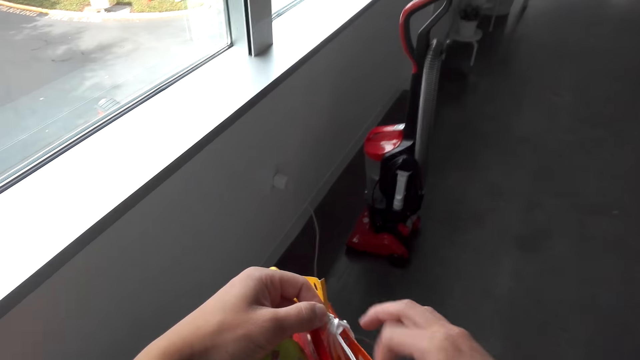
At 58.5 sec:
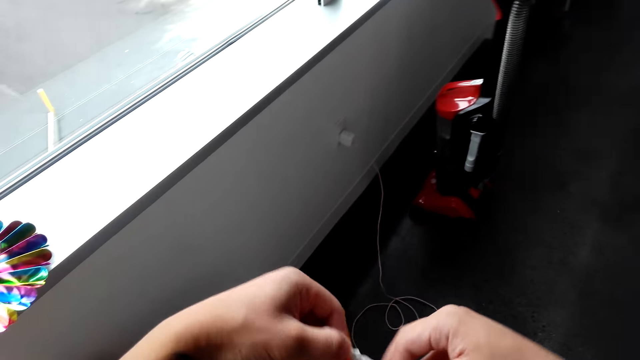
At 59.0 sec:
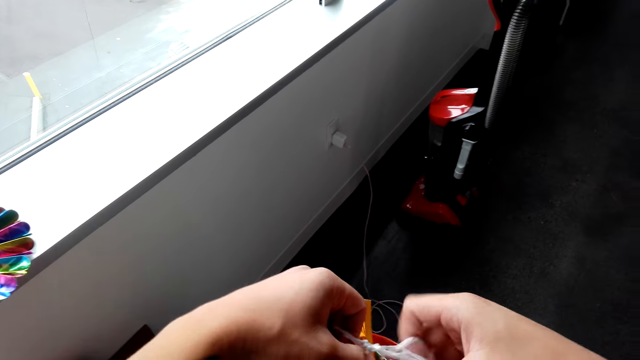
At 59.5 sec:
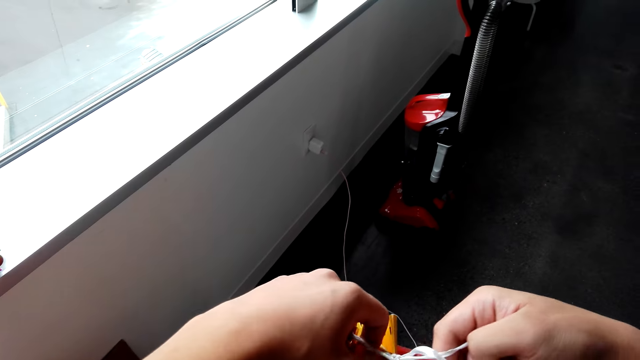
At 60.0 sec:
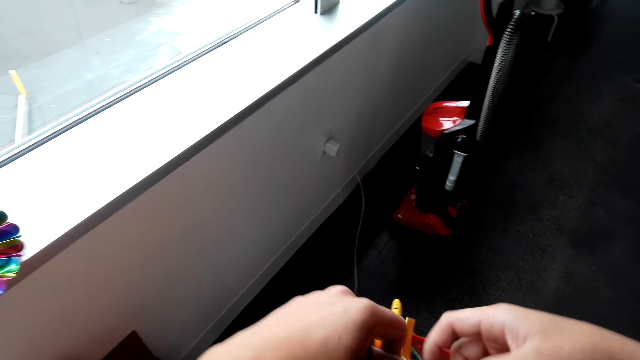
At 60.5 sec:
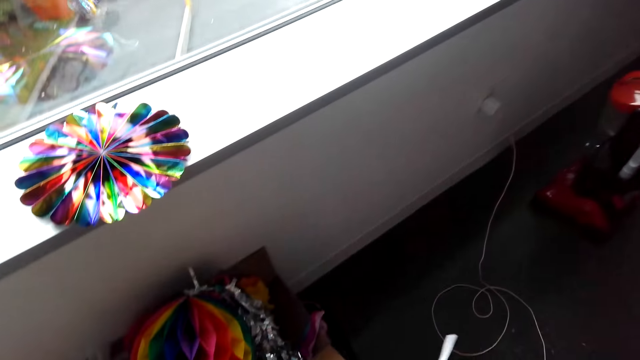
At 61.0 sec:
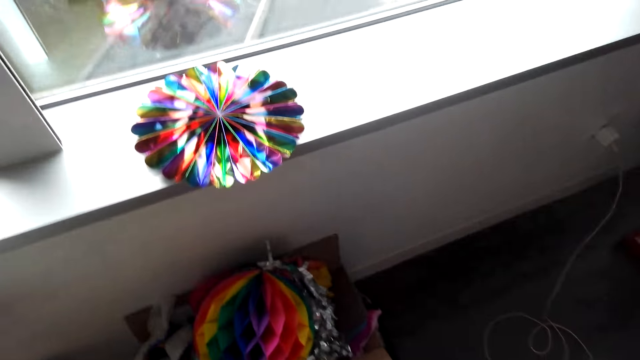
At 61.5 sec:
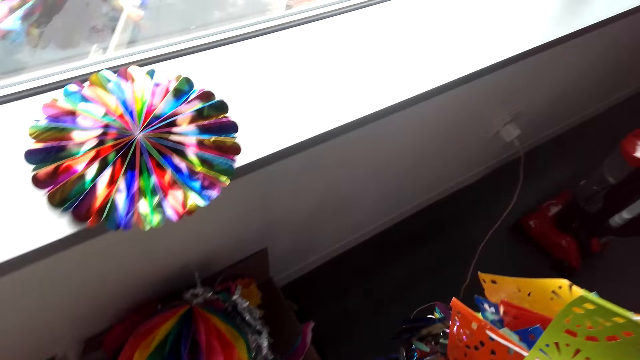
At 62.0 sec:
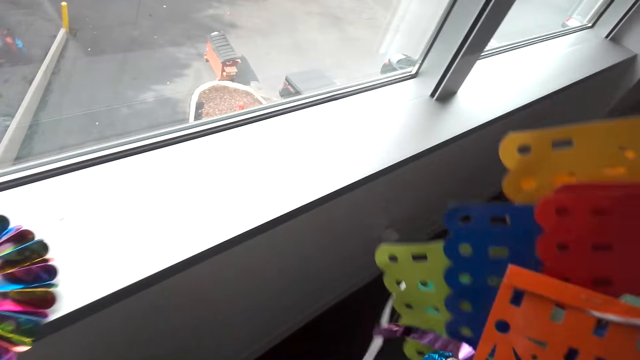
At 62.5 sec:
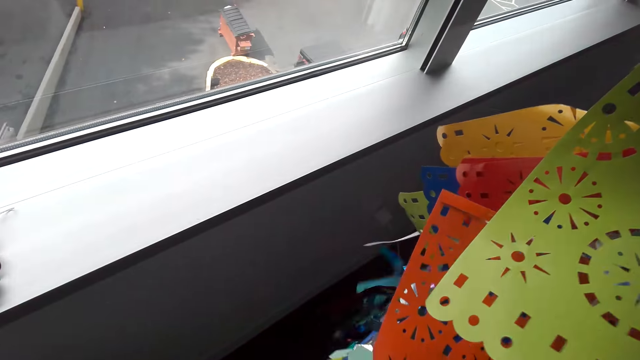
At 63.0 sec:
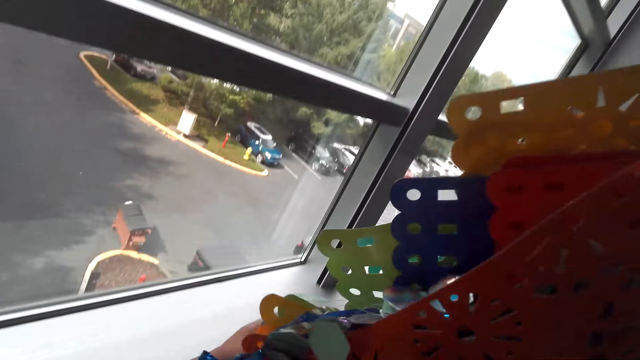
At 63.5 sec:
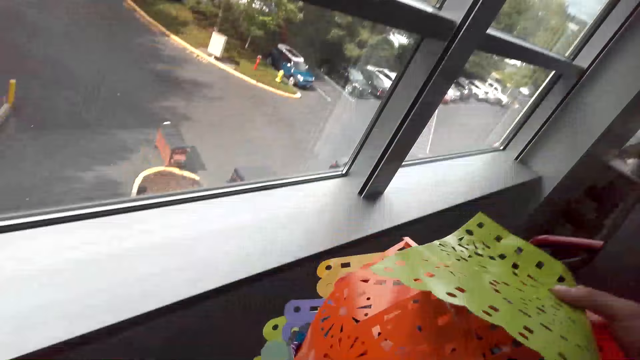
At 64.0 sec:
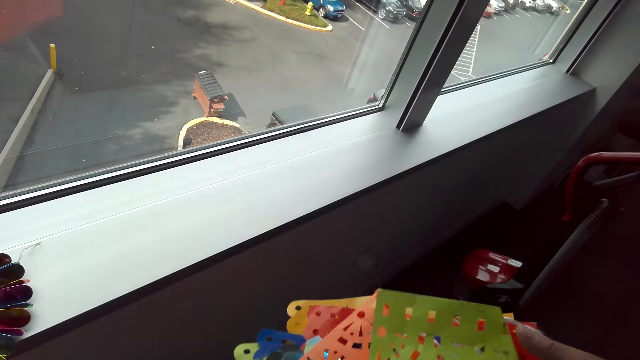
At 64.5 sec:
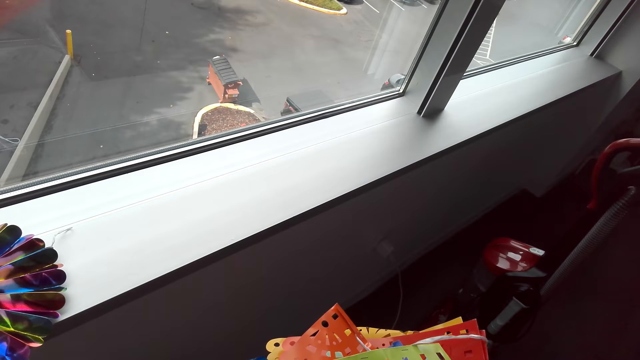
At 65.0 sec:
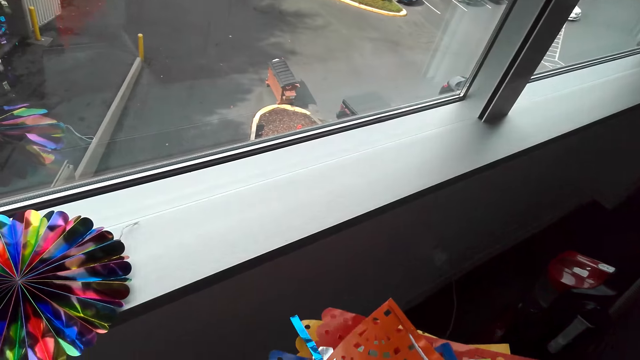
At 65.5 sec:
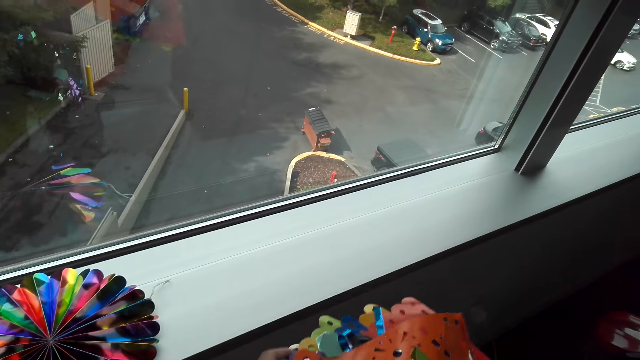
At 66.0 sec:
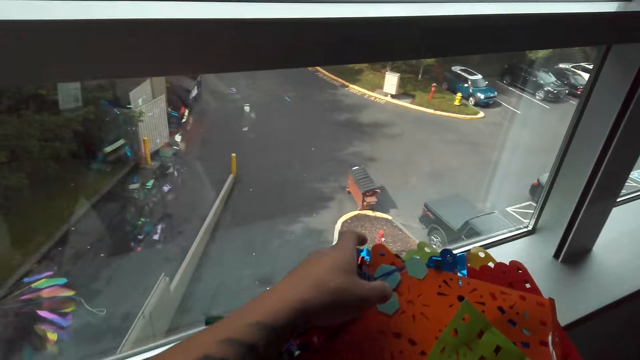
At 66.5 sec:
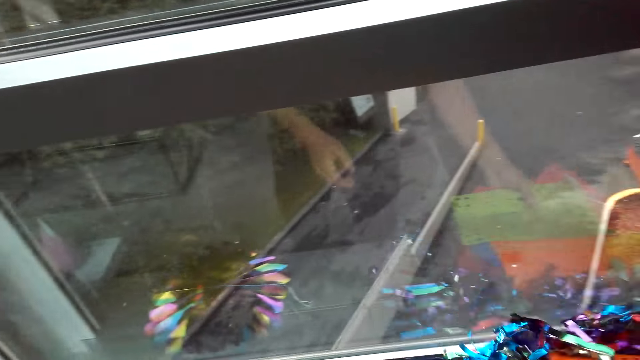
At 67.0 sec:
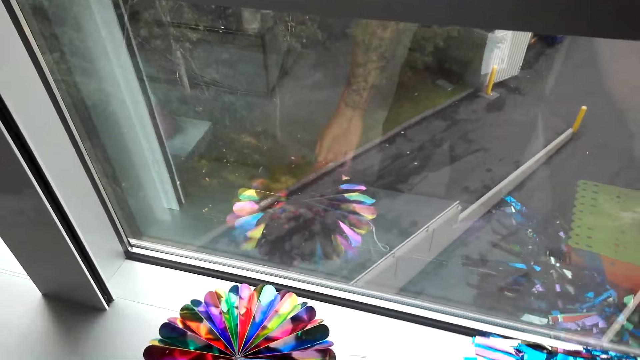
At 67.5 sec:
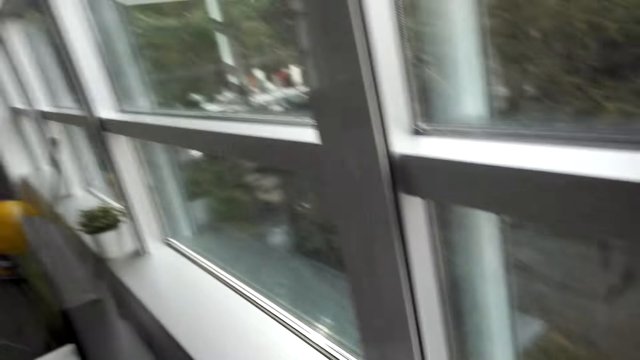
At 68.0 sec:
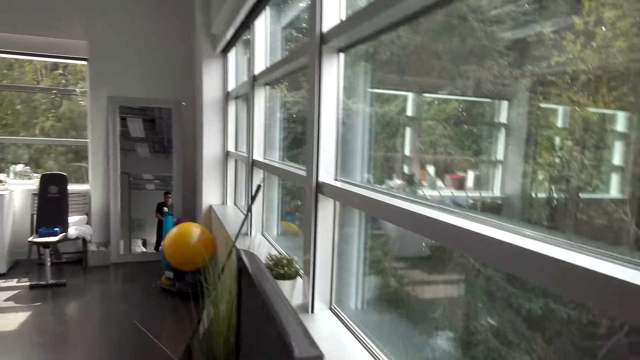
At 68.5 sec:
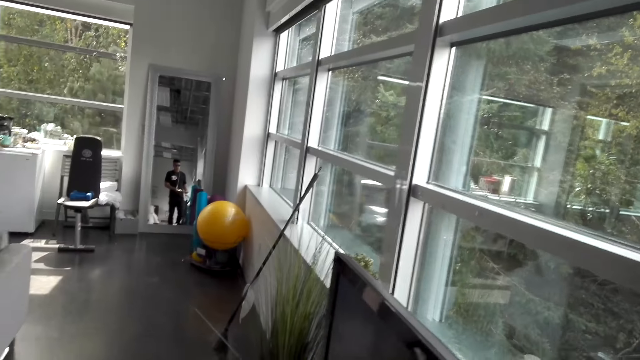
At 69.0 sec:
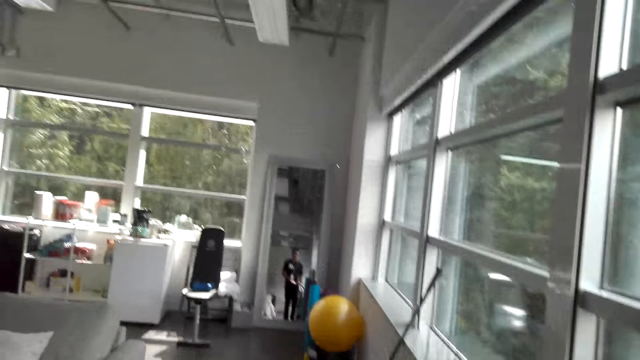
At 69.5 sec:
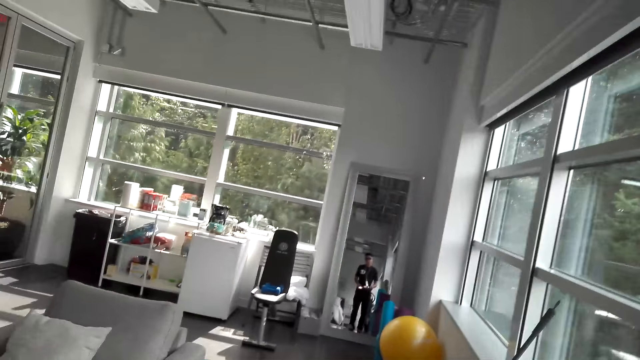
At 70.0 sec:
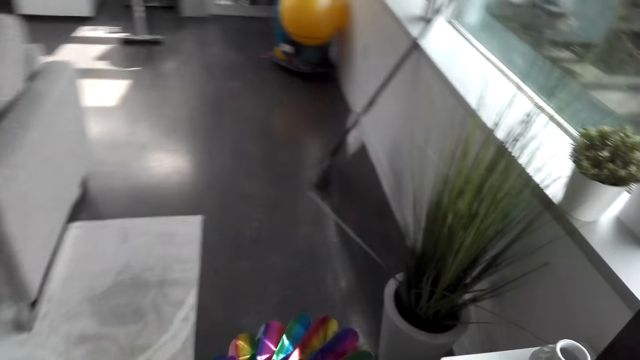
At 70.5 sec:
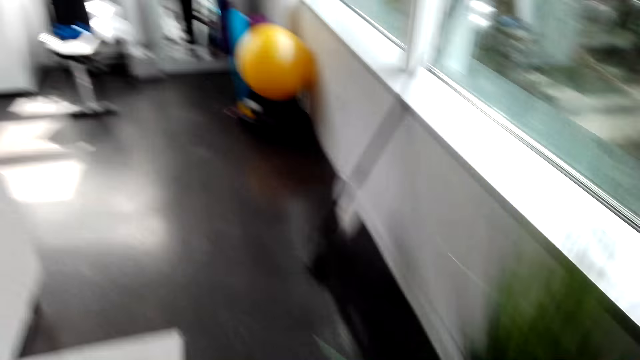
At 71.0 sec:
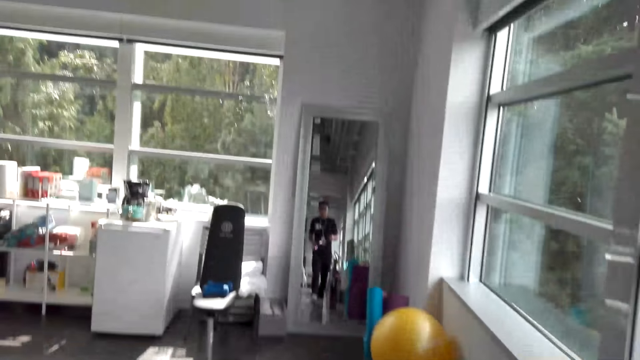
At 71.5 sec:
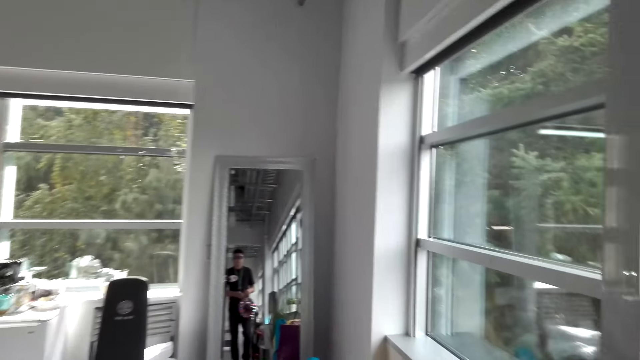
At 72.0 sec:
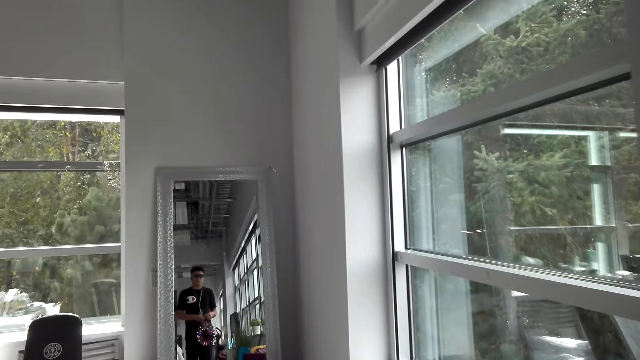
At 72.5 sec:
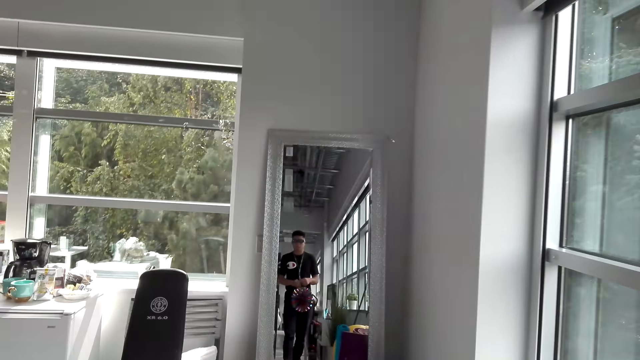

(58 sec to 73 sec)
The camera wearer puts the decorative flags by the window. They pick up a decoration by the window. They walk.

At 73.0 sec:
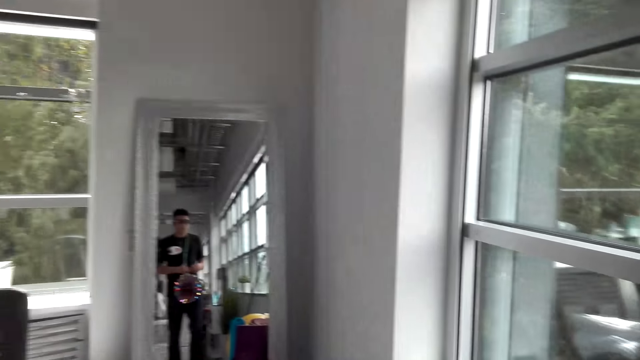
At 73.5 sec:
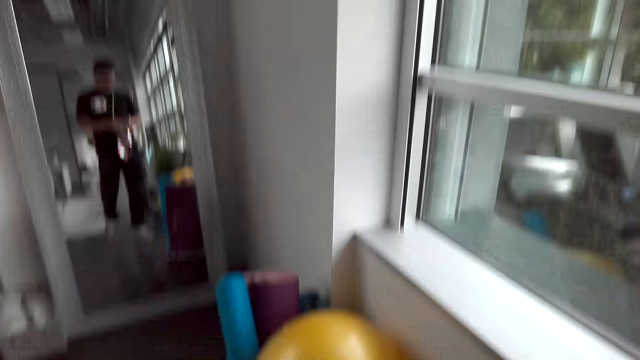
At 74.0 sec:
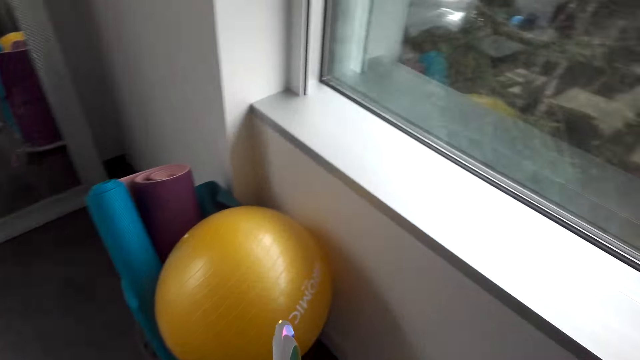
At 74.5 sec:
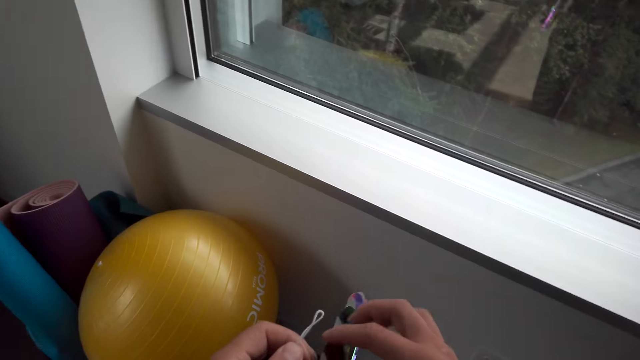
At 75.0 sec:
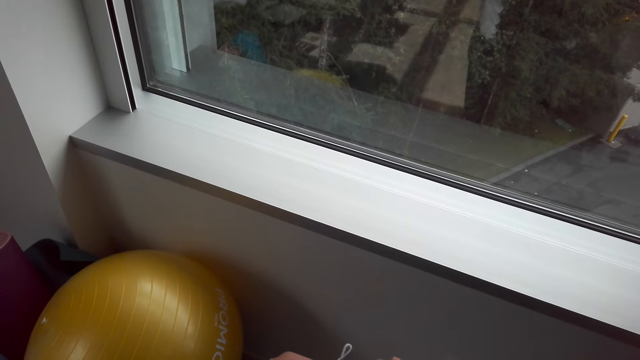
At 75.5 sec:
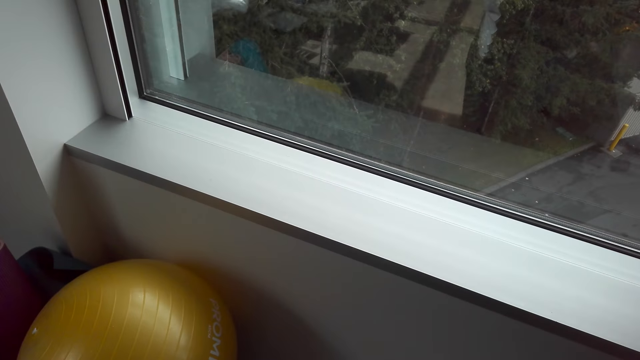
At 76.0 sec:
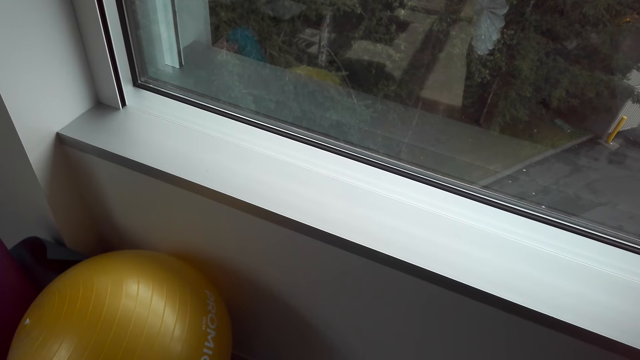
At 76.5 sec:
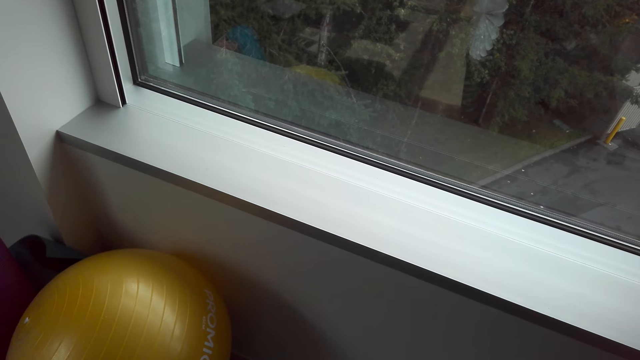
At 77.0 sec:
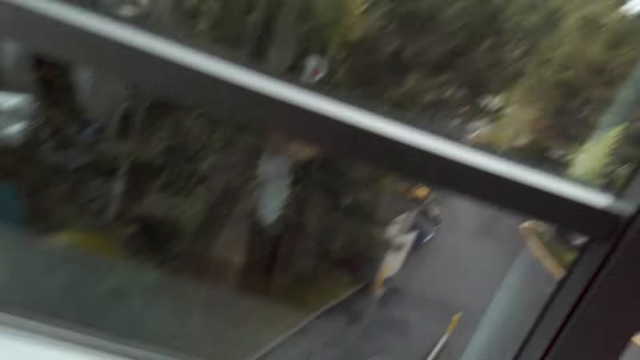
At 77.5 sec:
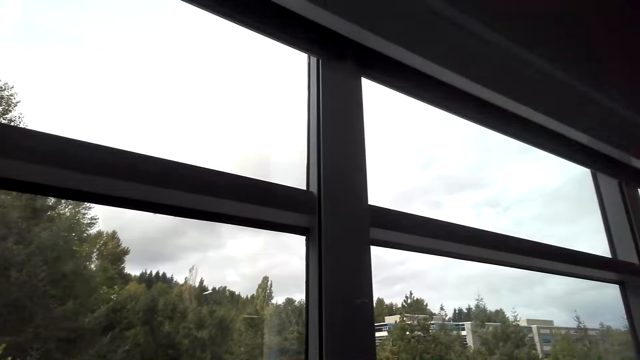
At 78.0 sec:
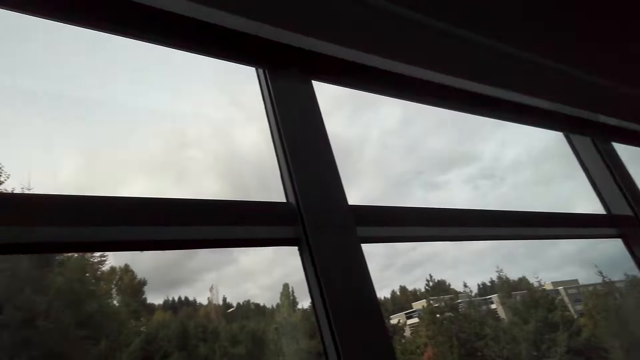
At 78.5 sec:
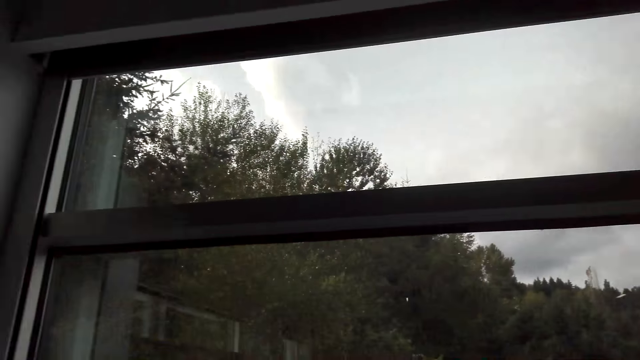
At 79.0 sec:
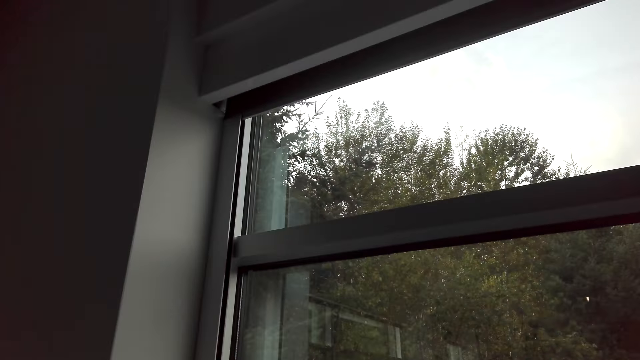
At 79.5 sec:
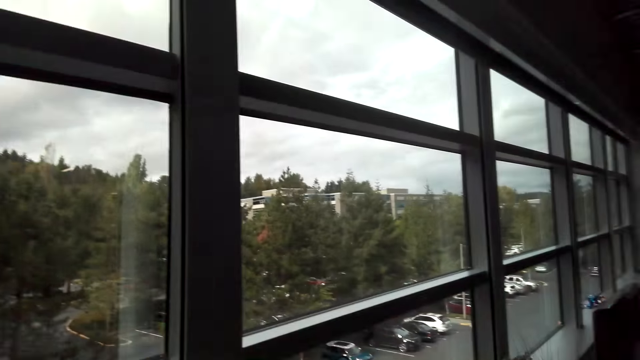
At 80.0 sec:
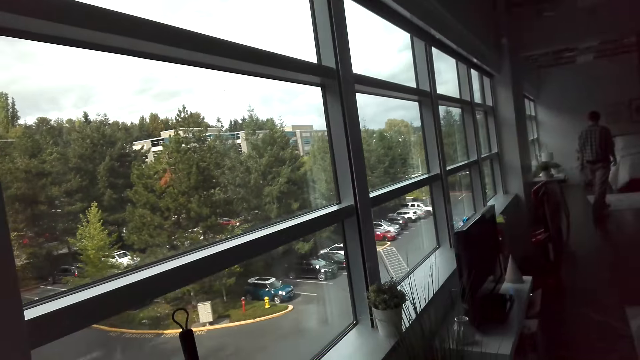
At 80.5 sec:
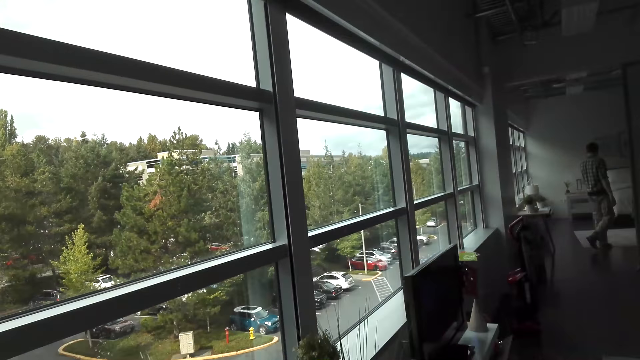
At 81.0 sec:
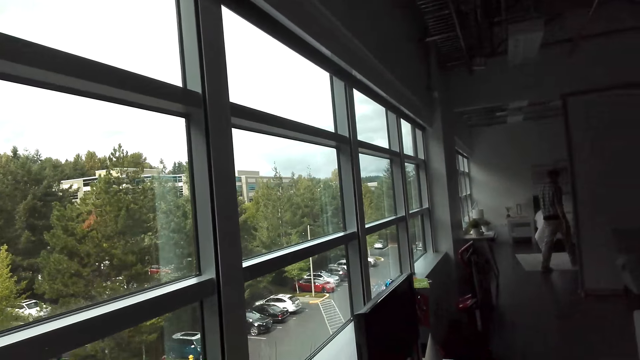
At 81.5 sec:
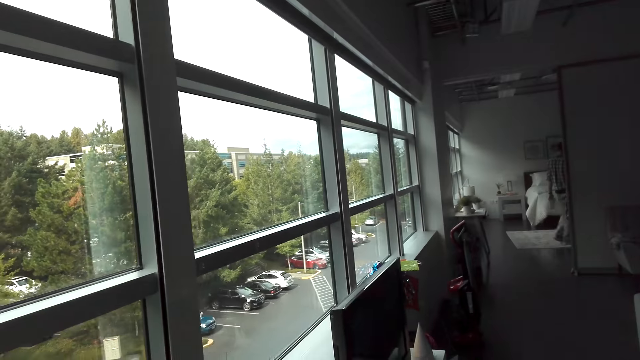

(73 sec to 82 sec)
The camera wearer stops. A man walks.
